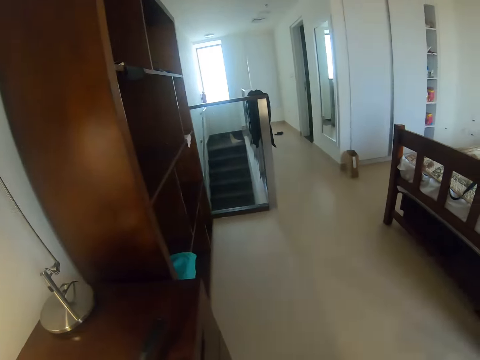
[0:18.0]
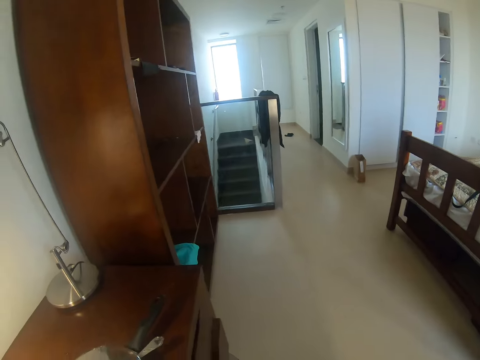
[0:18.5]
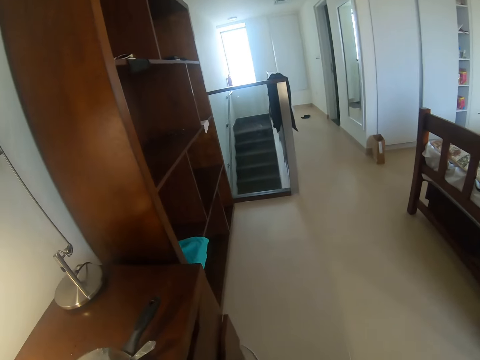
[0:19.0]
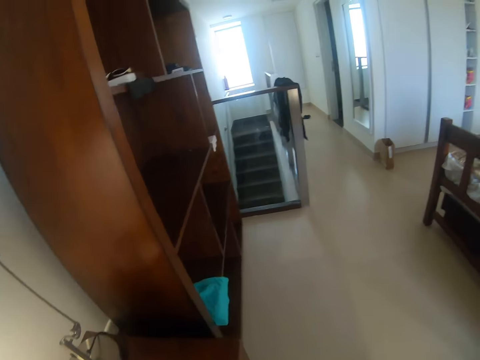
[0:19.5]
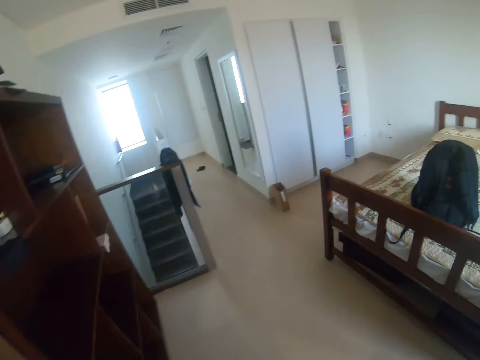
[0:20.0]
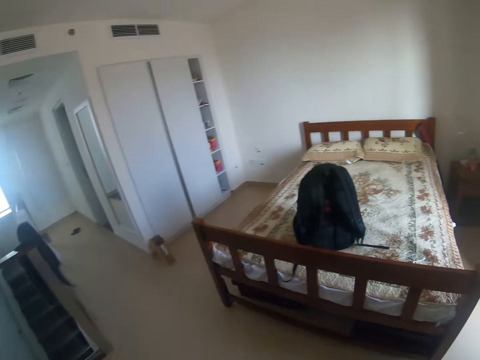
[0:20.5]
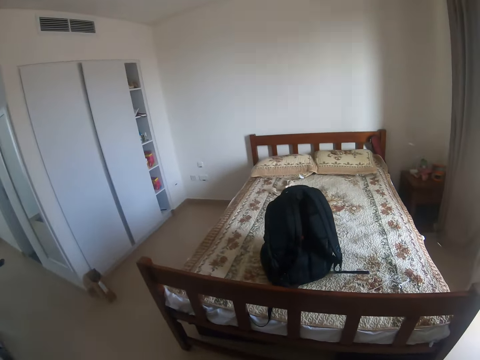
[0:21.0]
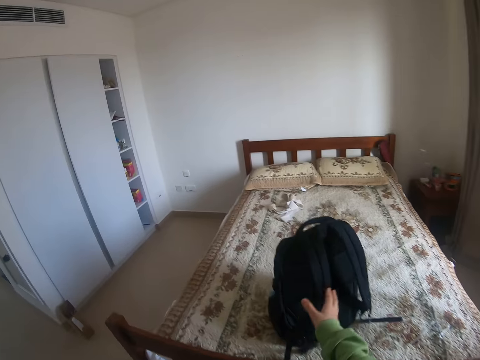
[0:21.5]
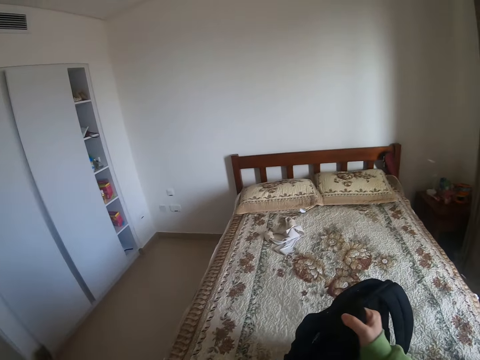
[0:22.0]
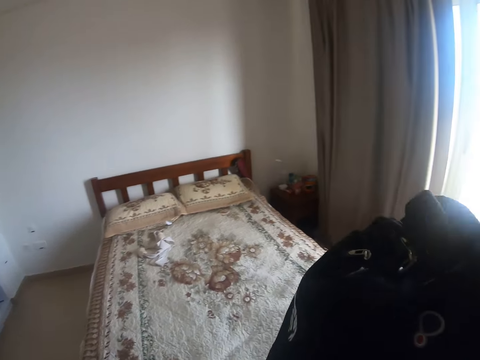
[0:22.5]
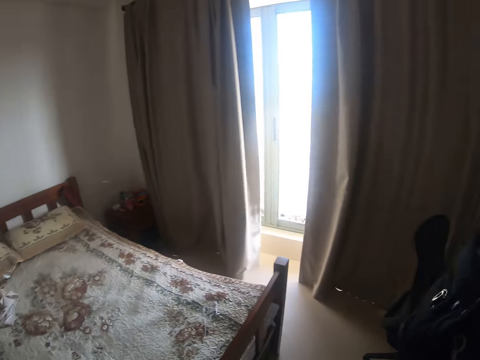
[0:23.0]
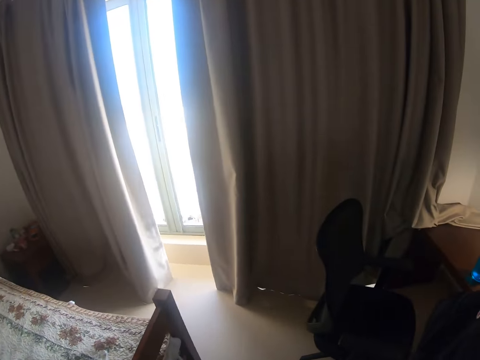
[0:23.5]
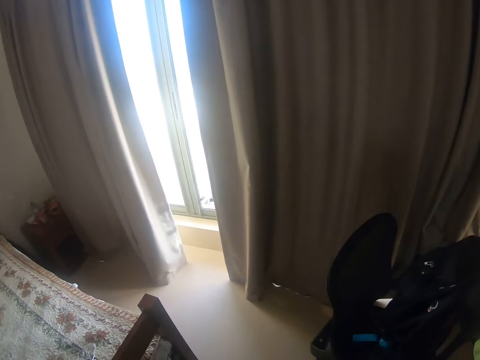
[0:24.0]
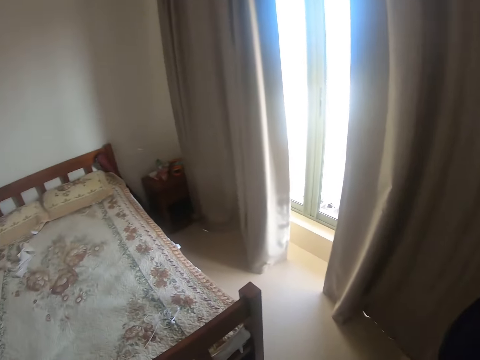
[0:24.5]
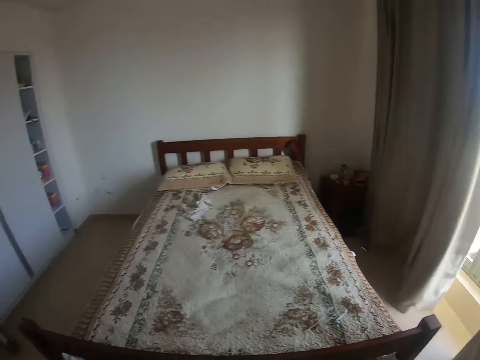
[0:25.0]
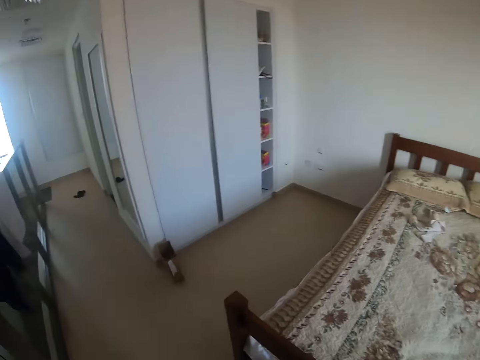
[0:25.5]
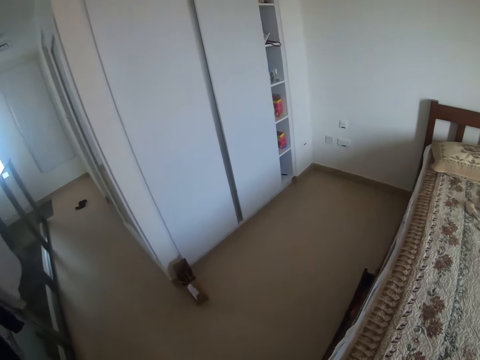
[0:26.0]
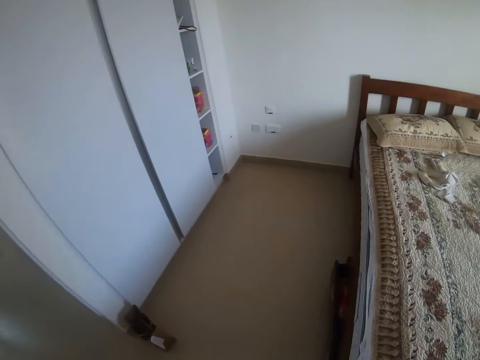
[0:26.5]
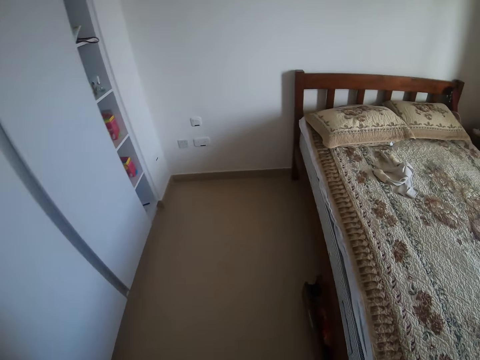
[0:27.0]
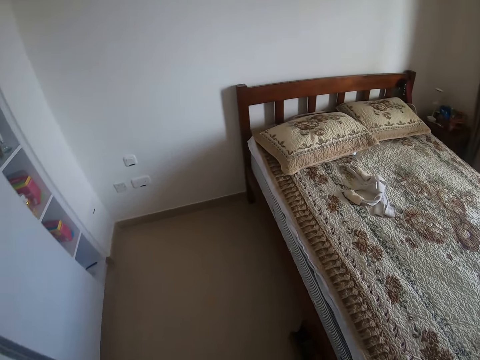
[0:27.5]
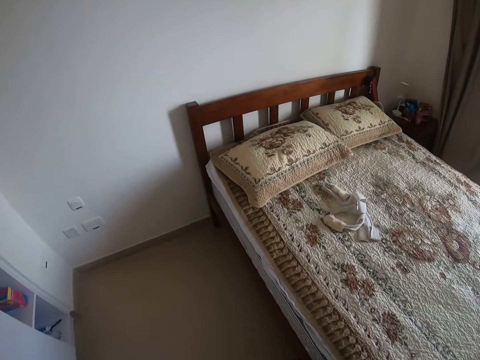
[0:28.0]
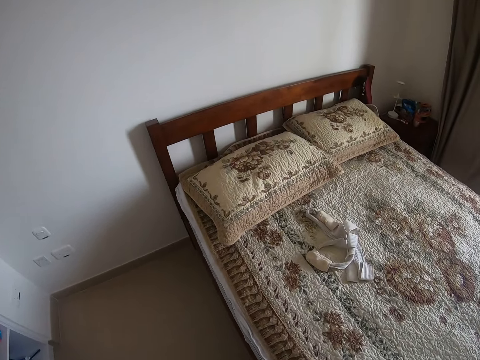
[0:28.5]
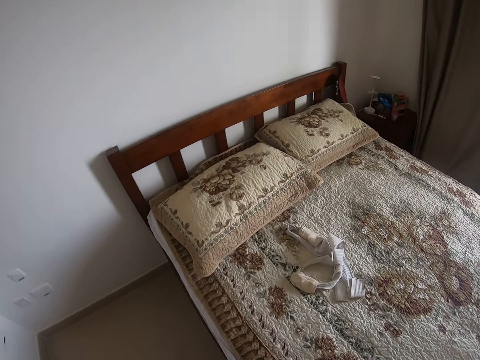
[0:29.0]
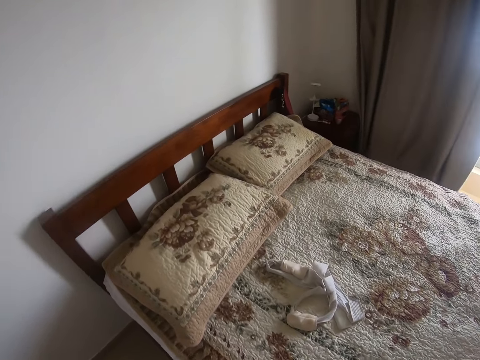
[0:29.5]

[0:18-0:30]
The camera wearer walks around the house. They pick up the bag from the table. They put the bag on the chair. They walk around the house.

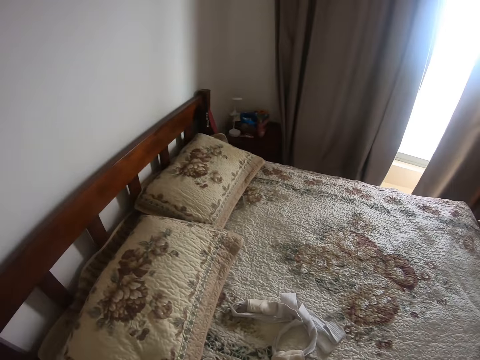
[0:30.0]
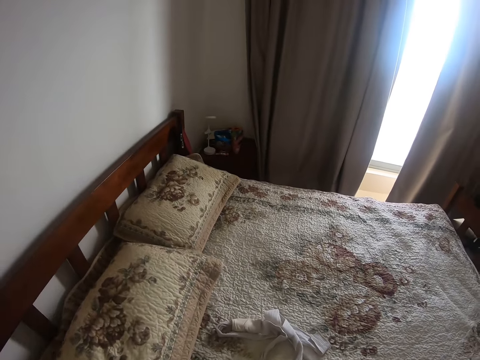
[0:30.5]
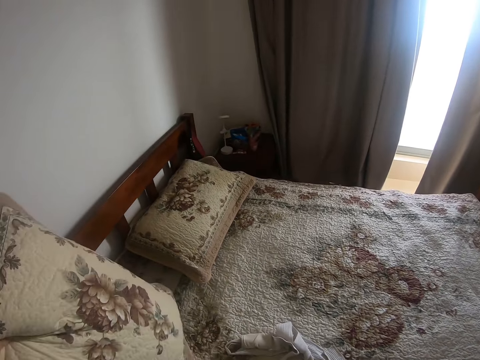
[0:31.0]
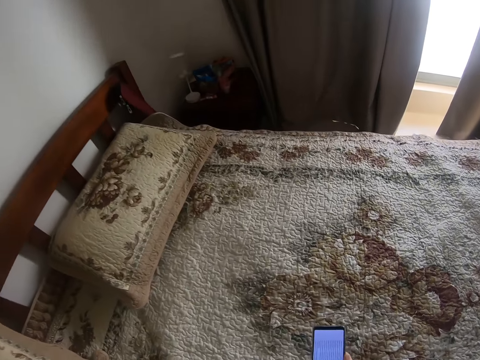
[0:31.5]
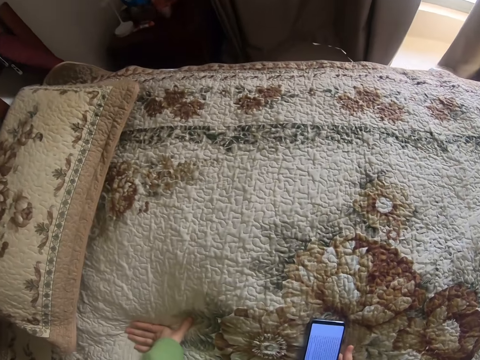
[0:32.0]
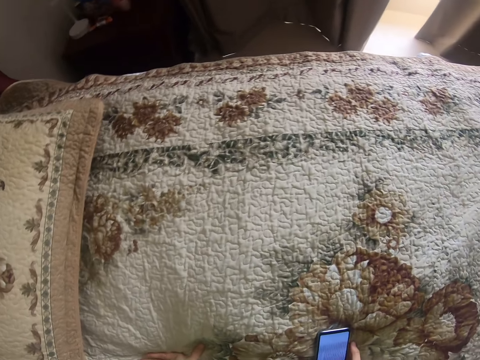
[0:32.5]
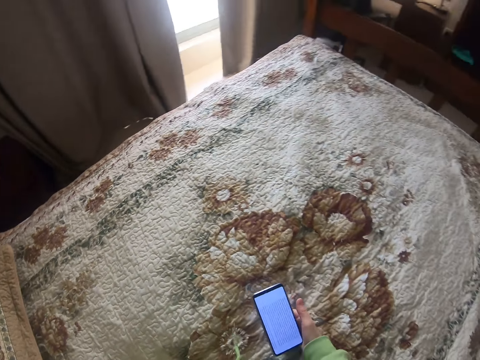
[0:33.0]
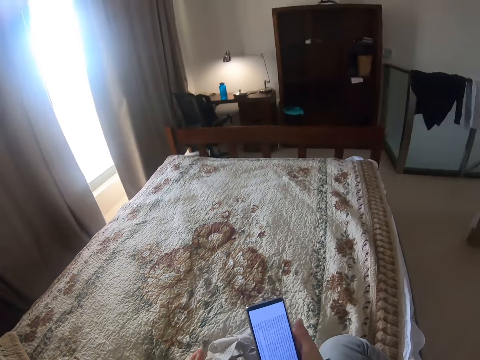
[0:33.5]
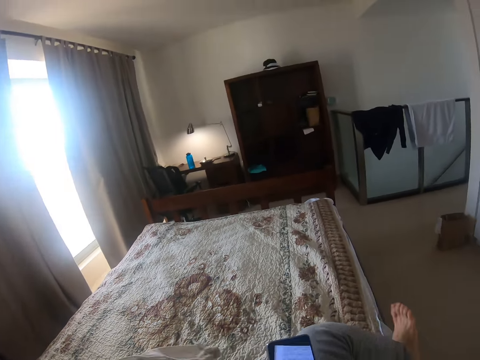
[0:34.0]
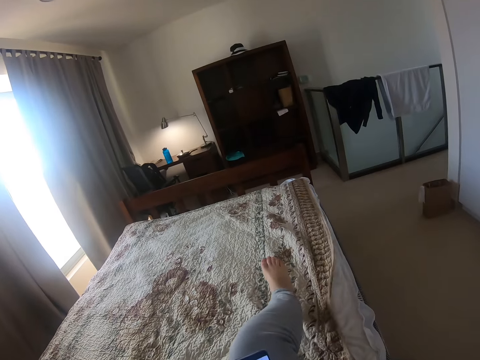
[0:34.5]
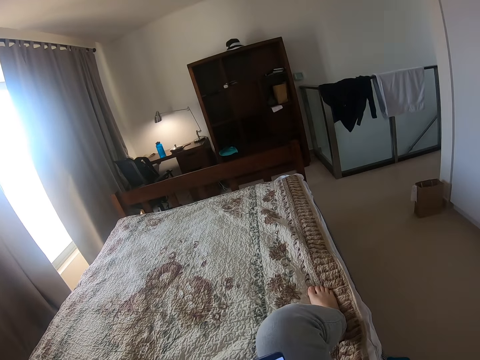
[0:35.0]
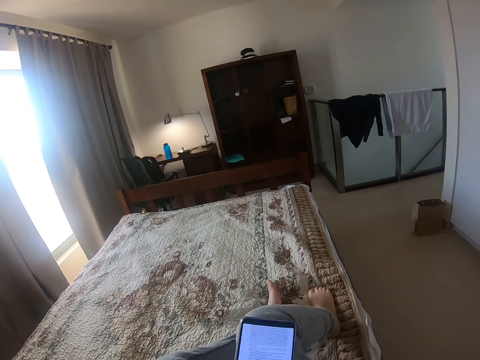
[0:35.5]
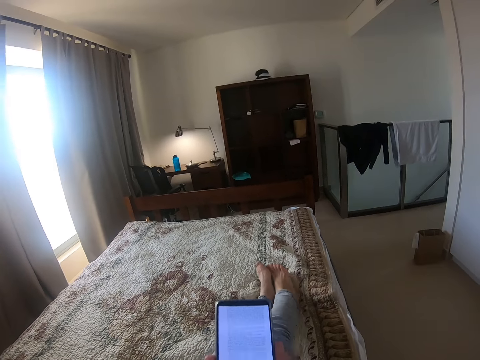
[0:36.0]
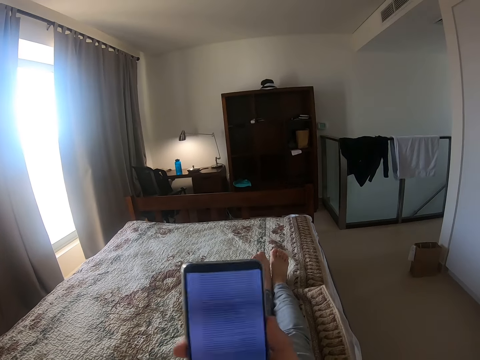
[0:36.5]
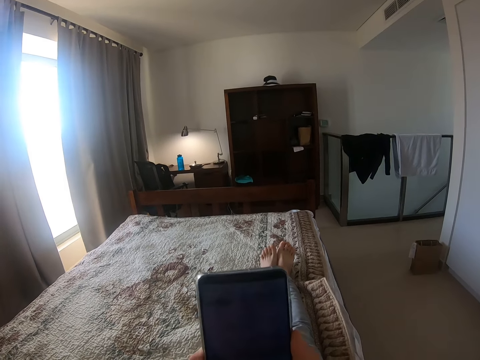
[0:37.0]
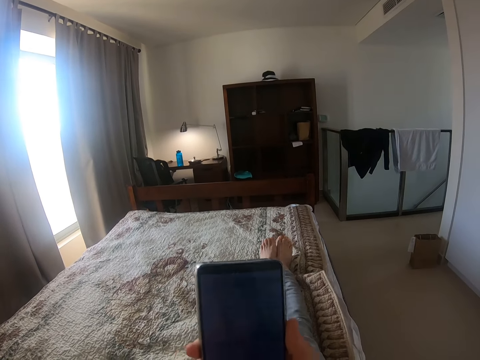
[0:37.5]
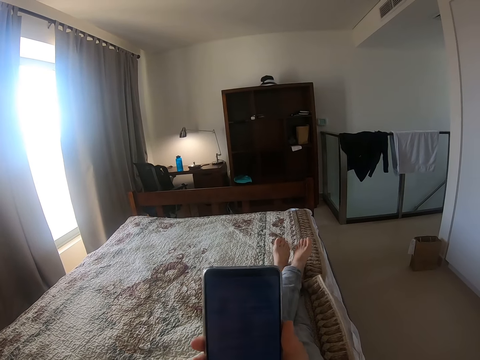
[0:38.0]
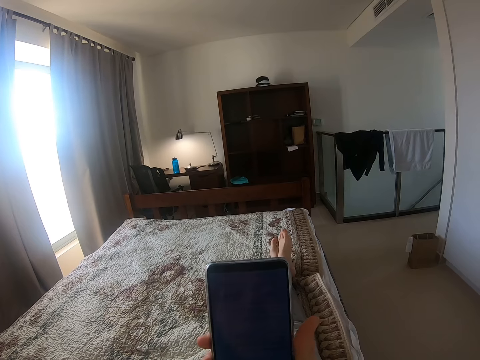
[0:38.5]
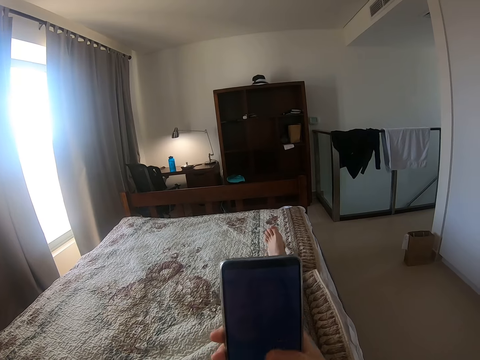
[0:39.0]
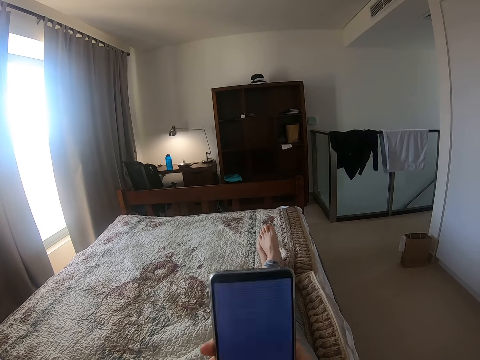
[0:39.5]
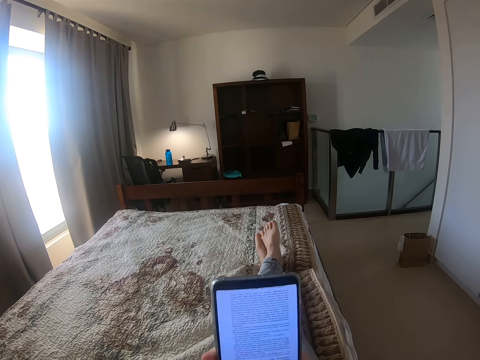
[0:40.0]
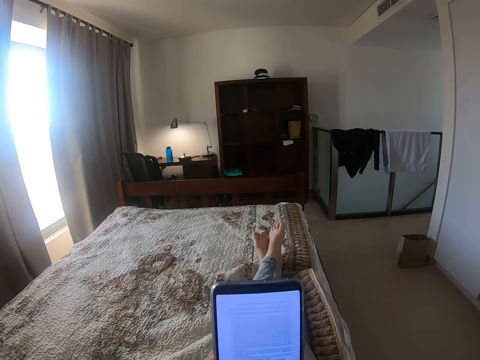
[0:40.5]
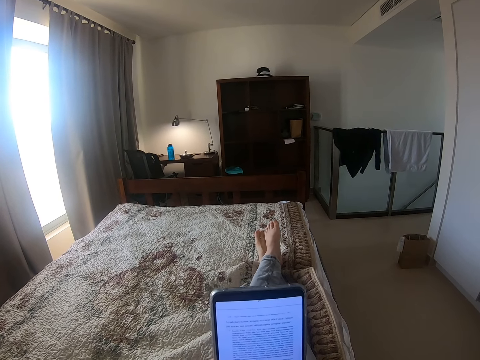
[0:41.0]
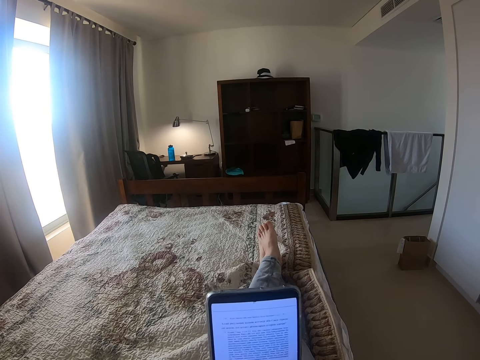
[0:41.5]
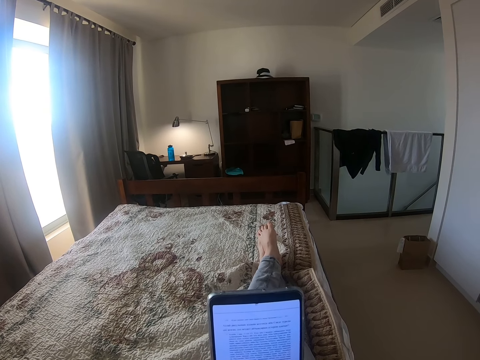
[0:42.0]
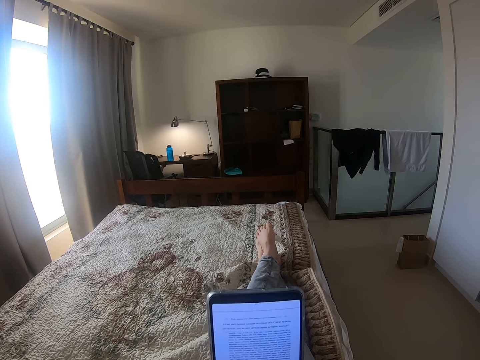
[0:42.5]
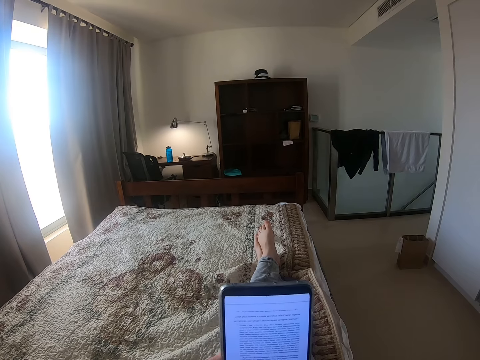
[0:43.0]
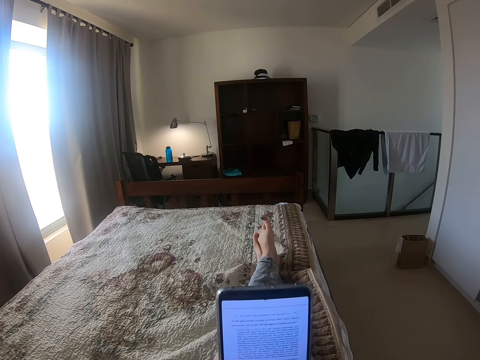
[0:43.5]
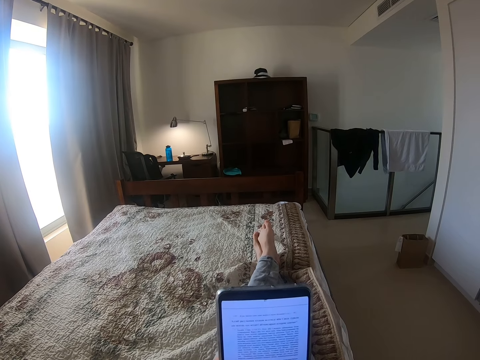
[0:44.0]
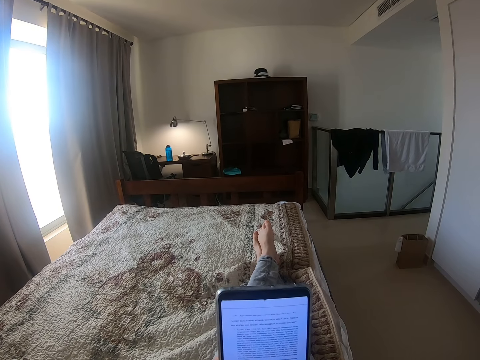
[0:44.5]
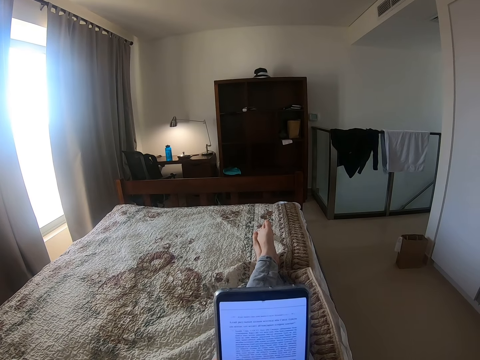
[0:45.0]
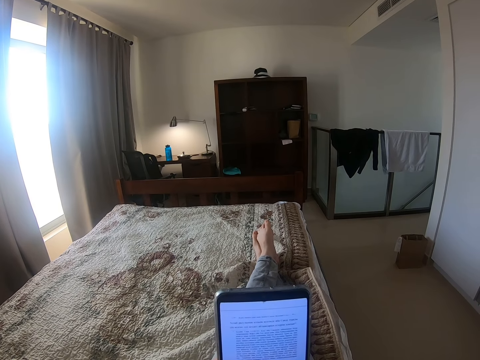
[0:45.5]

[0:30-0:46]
The camera wearer moves the pillow on the bed. They move in the bed. They sit on the bed. They move the legs on the bed. They operate the phone in the hands. They read on the phone.
